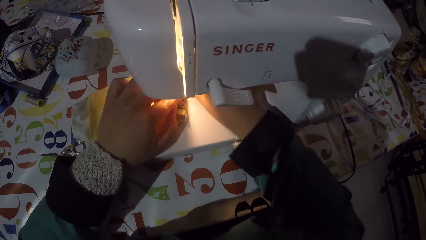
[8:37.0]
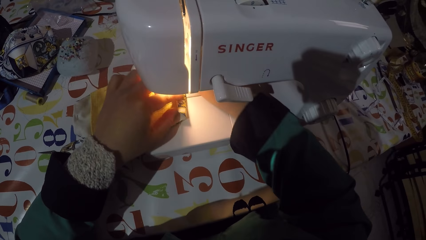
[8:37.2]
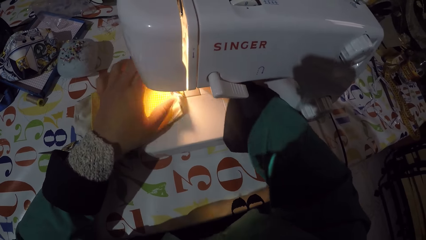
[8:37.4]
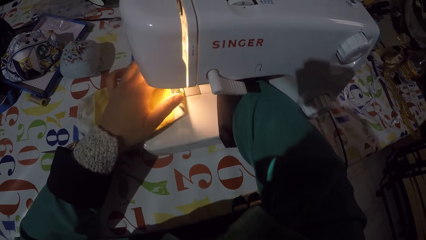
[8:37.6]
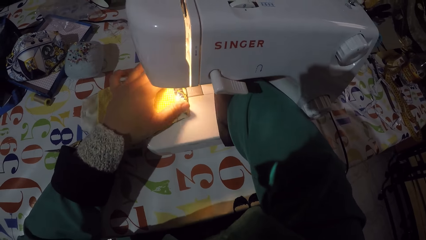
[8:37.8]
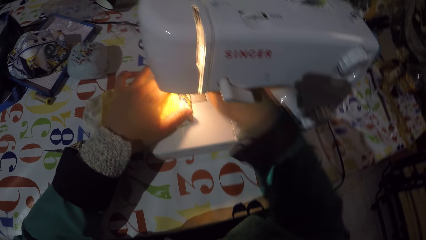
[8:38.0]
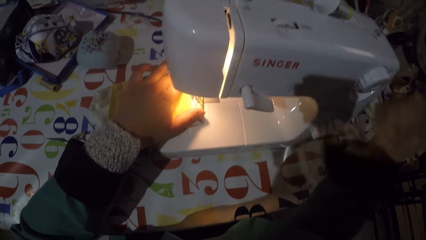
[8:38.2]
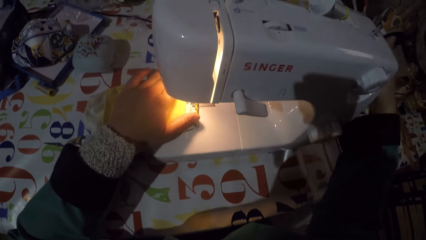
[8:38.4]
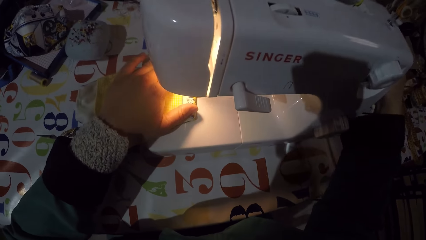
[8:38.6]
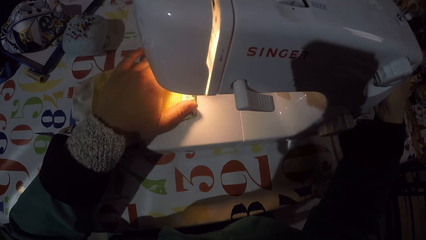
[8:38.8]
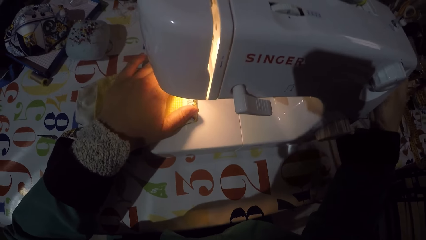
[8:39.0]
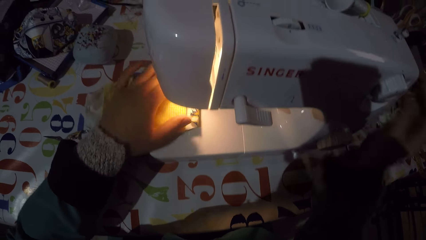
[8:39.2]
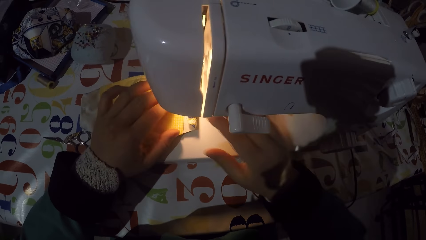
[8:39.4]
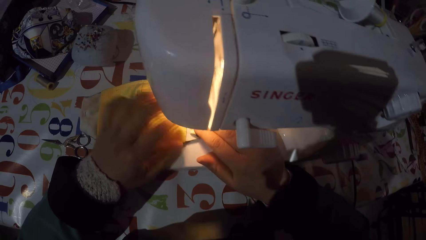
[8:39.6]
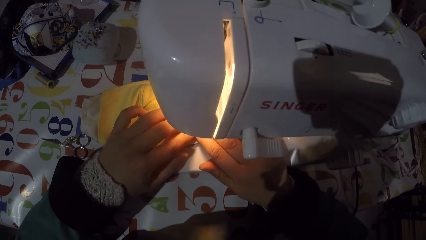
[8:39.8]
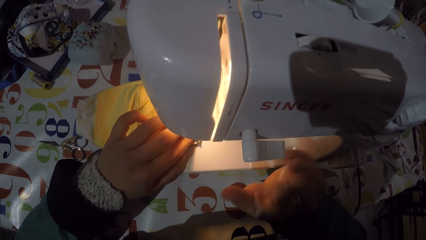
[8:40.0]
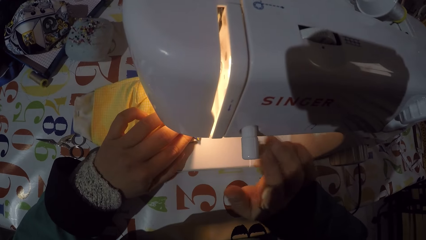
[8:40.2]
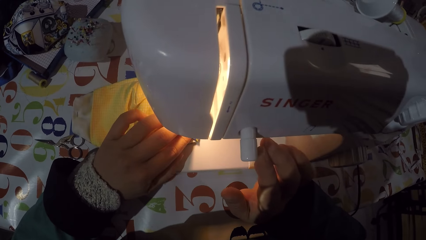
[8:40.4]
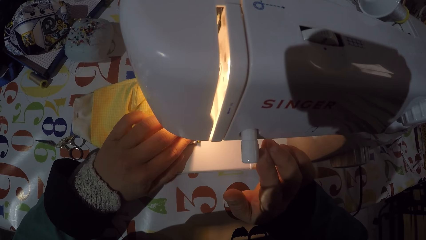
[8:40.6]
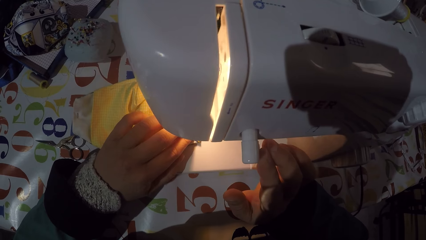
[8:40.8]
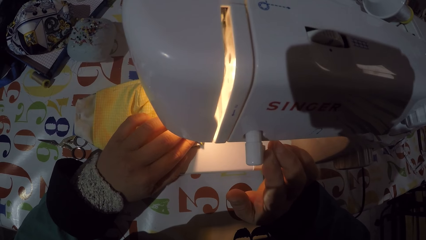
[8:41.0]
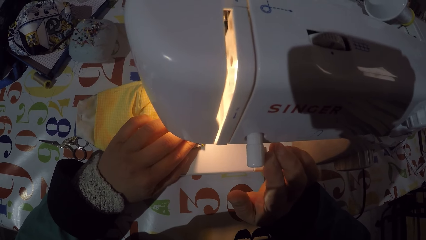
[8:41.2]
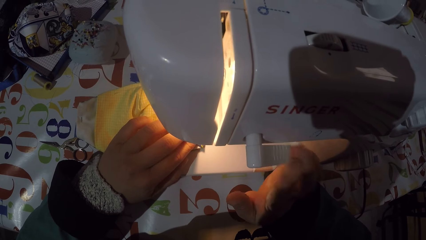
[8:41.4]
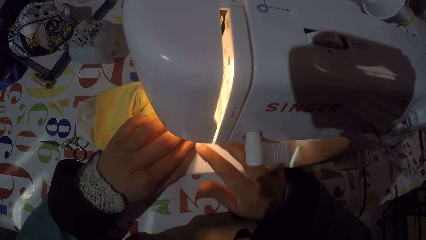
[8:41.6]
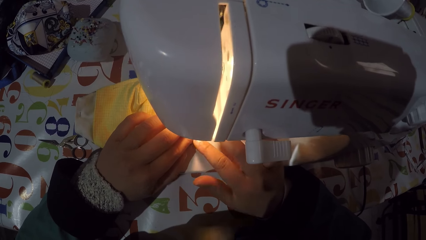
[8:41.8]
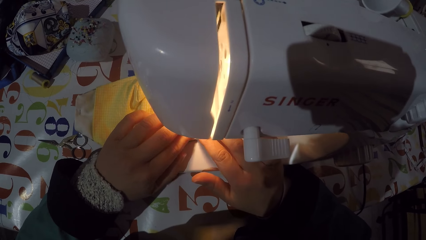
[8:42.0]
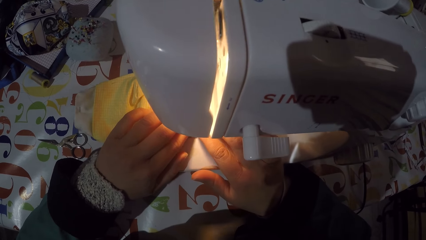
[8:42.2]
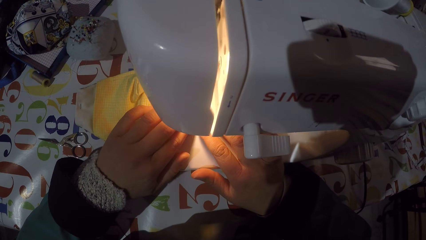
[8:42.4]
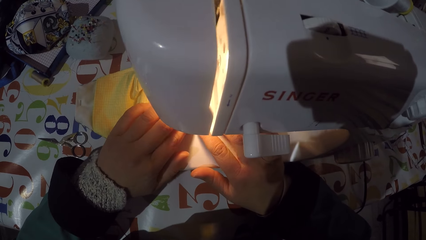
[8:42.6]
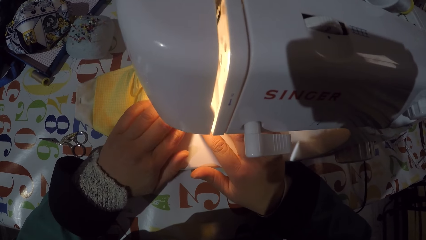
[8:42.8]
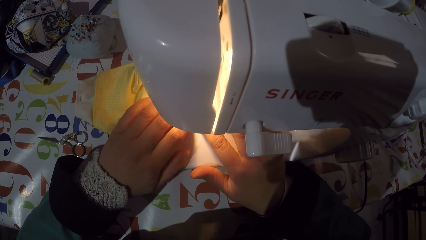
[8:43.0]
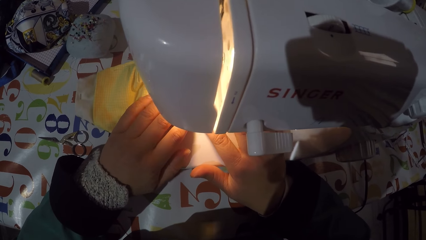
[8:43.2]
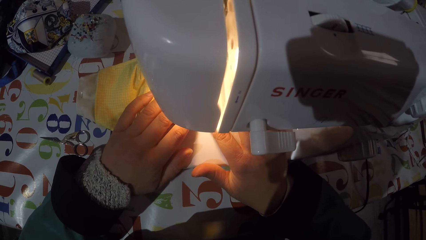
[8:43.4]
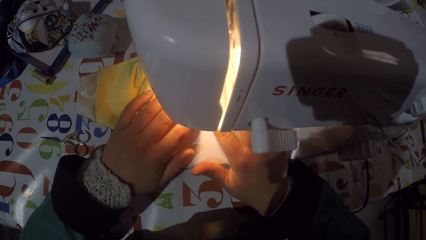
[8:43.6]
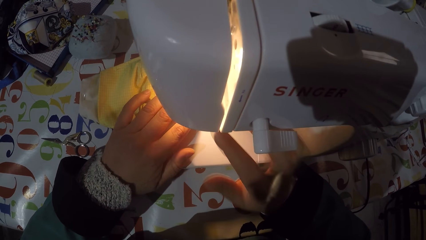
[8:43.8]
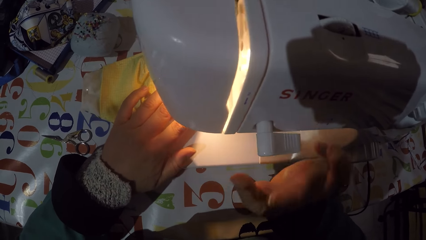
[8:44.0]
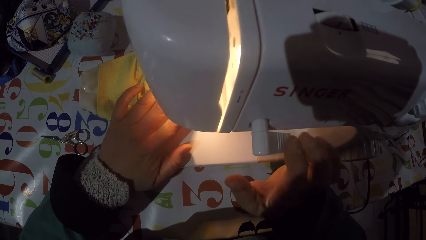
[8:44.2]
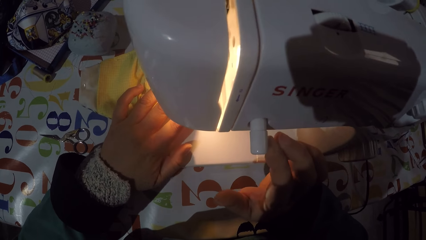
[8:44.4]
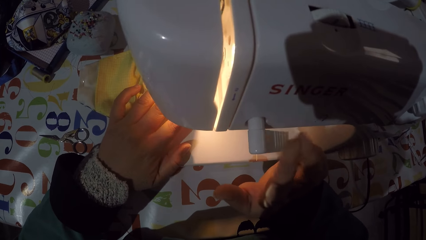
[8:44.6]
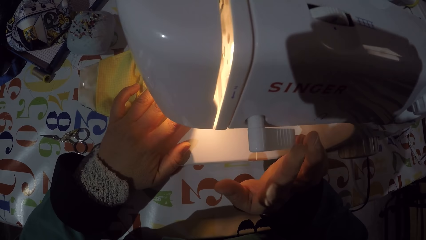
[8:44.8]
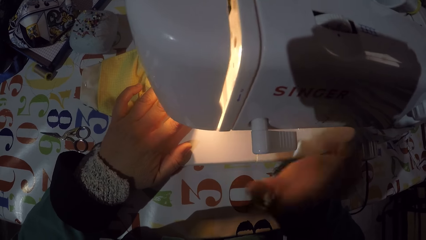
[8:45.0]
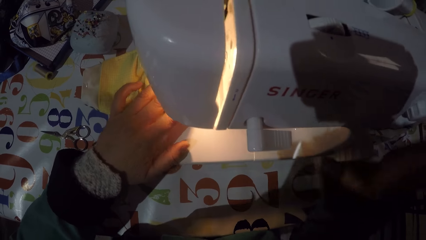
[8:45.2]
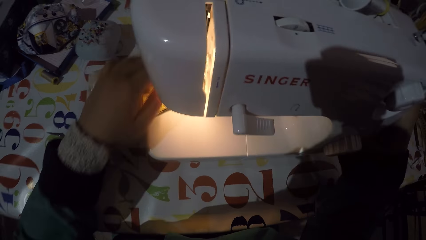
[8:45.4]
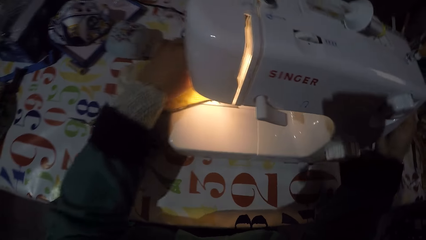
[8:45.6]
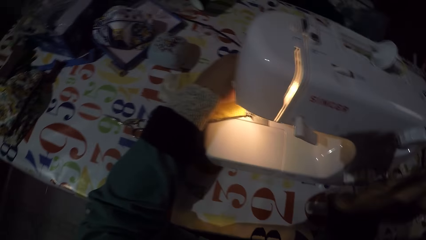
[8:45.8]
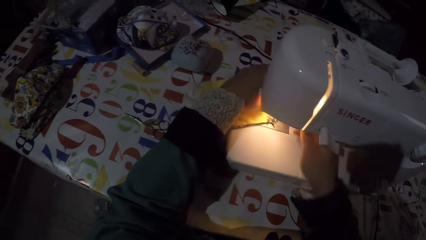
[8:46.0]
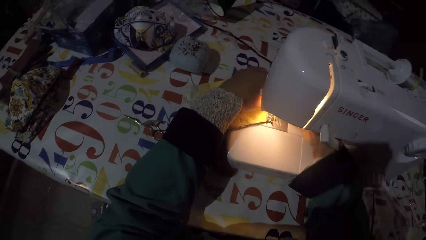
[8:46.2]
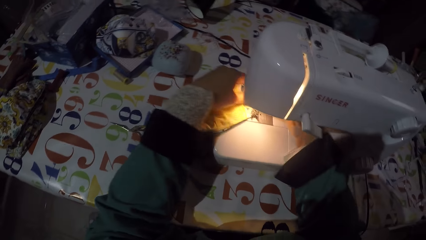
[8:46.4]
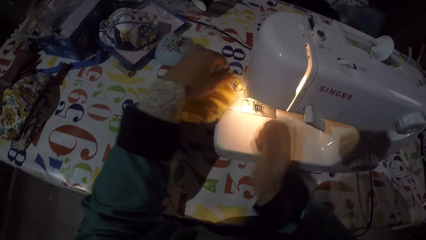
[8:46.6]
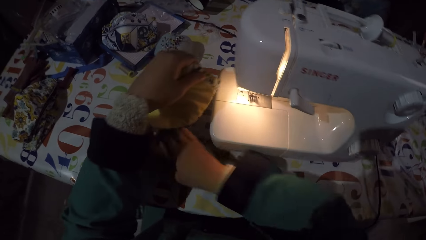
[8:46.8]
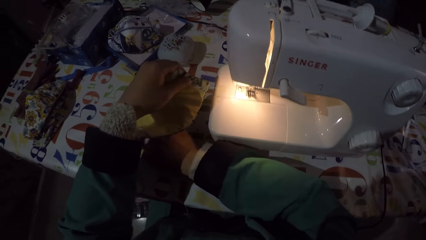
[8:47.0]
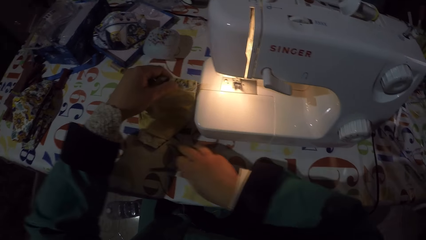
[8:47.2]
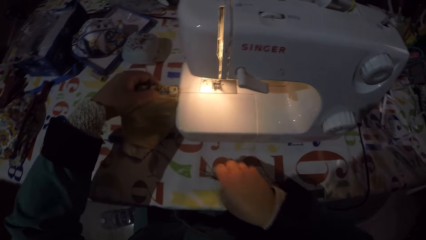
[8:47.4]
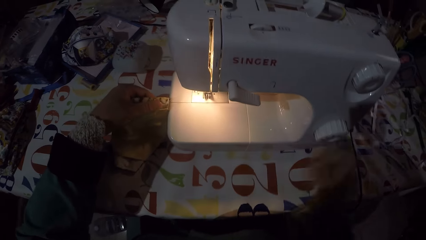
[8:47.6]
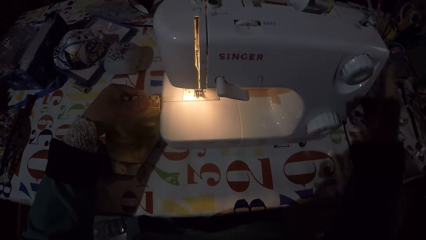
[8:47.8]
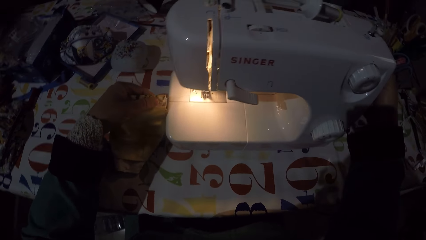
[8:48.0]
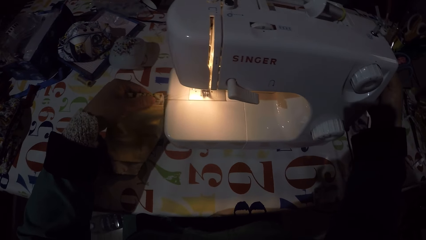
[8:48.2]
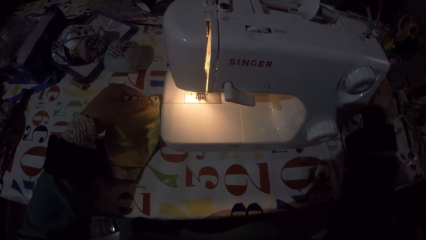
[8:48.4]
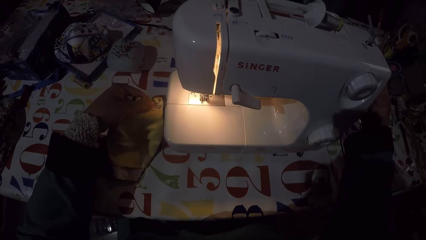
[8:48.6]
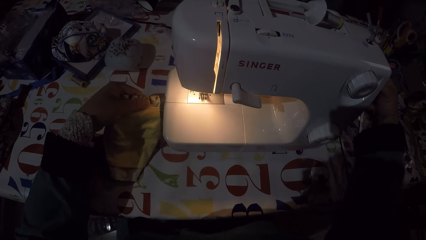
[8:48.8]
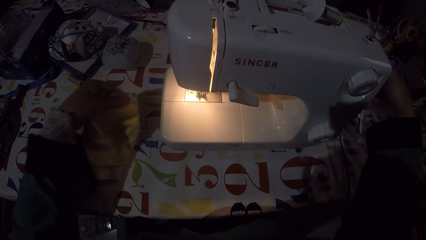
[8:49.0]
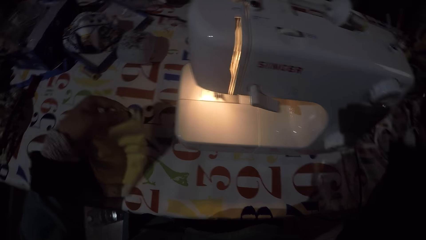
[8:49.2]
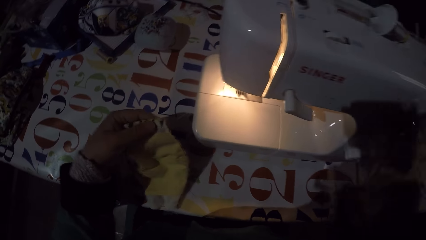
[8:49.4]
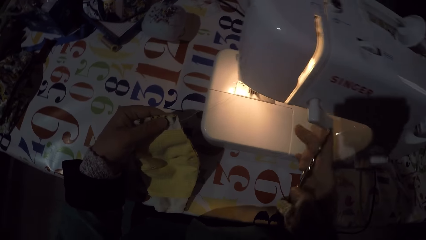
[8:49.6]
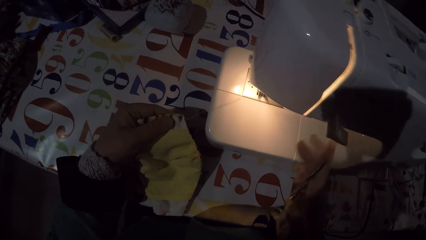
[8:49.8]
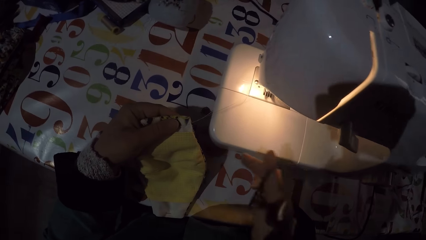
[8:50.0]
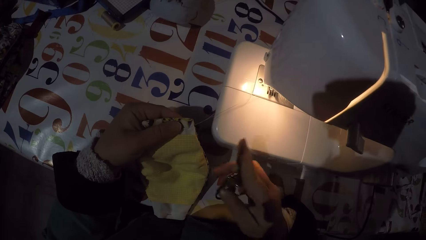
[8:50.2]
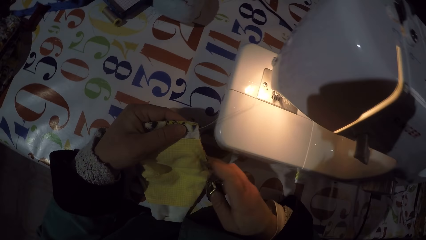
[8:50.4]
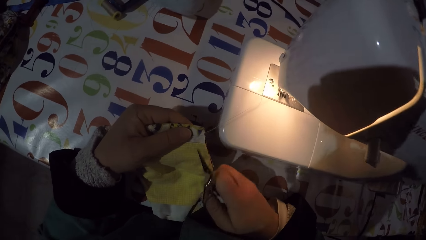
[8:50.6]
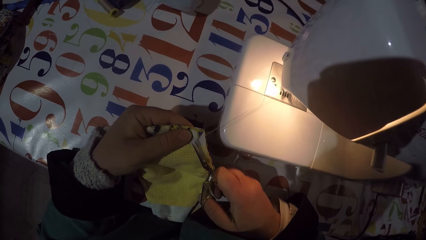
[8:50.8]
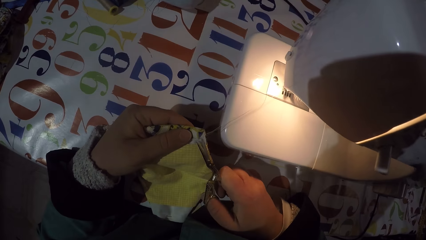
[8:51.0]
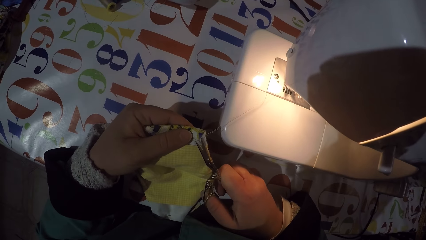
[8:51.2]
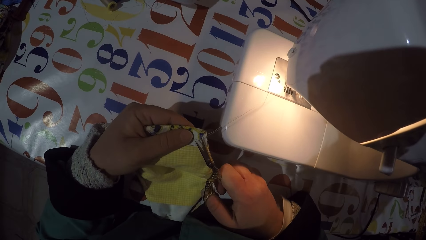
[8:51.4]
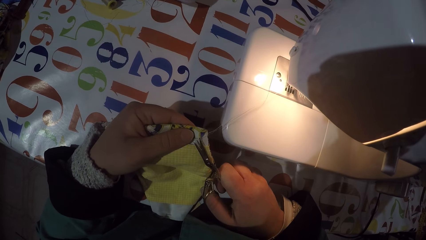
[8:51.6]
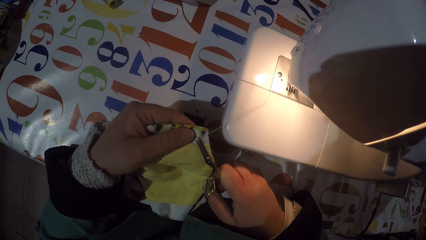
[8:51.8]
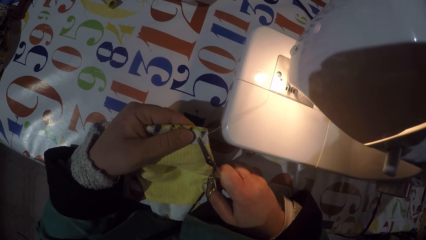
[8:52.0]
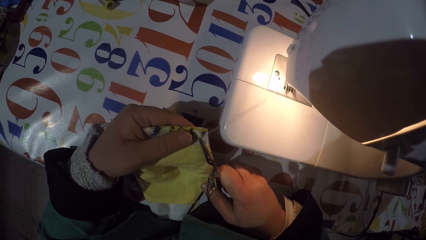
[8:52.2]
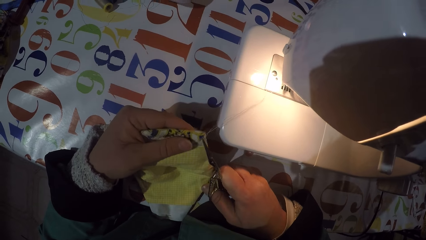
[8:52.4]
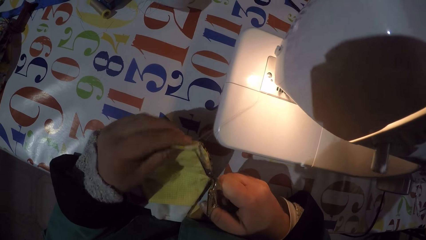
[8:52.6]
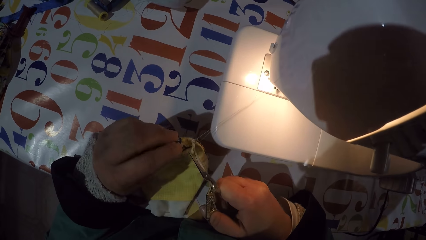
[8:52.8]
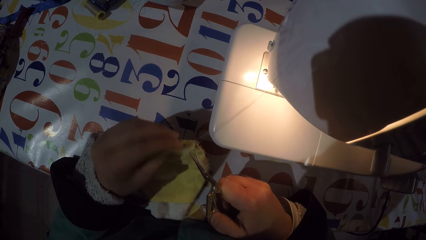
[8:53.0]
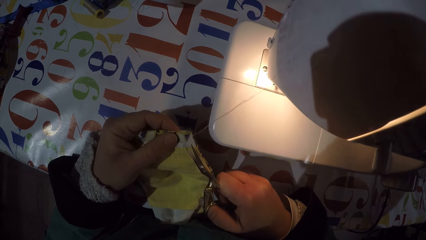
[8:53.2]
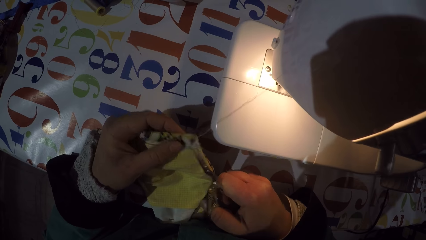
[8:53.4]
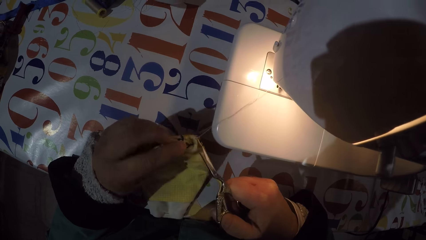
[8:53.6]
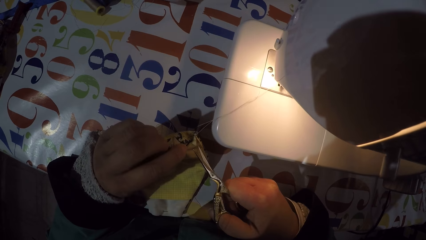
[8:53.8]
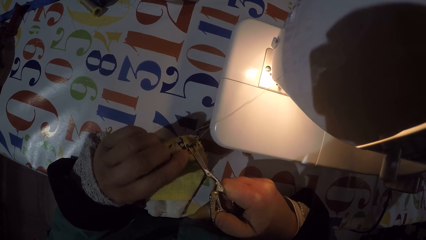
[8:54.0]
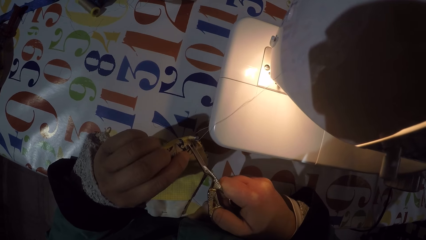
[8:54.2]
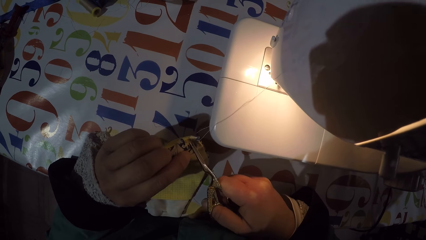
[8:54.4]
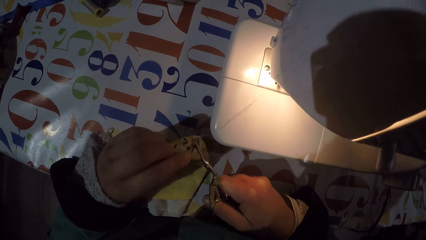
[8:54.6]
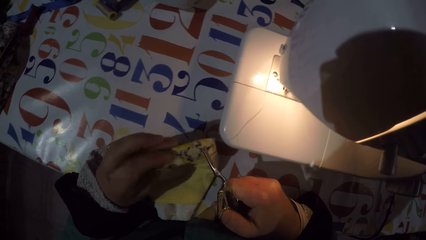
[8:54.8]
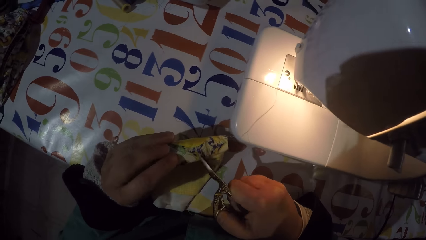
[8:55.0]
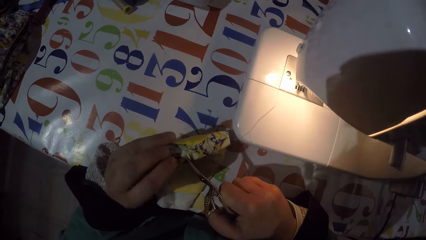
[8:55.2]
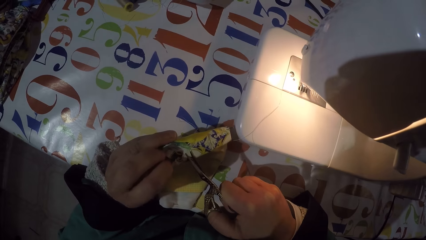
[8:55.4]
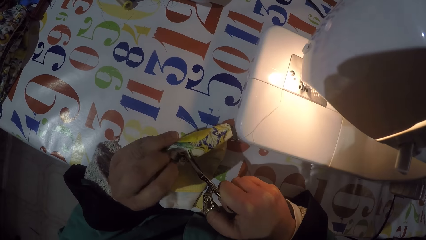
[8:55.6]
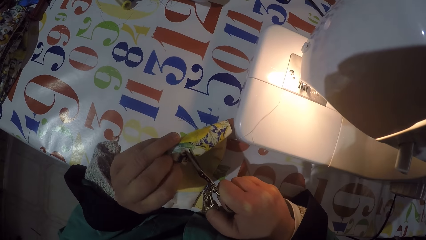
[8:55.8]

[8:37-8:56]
The camera wearer adjusts a balance wheel. They fold a mask or piece of cloth. They turn on a sewing machine. They sew the mask with the sewing machine. They turn off the sewing machine. They adjust the balance wheel. They remove the mask from the sewing machine. They take the scissors from the table. They hold the piece of cloth and the scissors. They adjust the balance wheel. They cut threads from the piece of cloth with the scissors.
